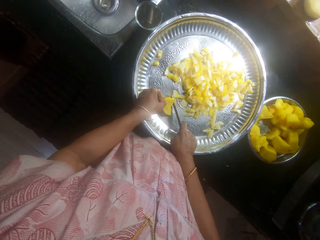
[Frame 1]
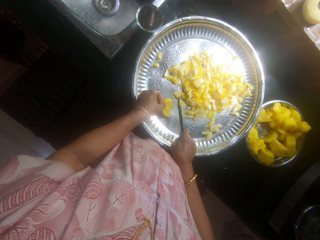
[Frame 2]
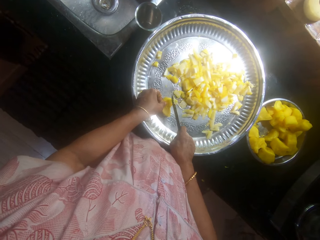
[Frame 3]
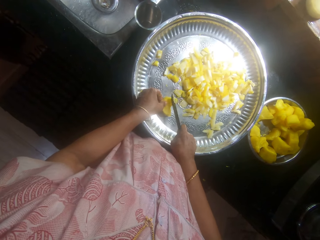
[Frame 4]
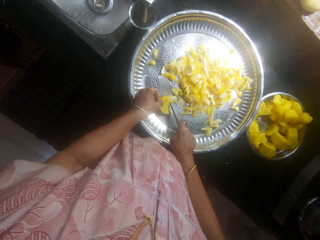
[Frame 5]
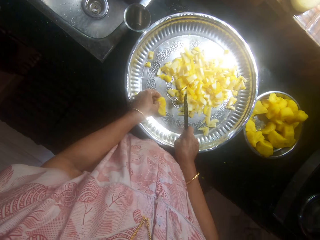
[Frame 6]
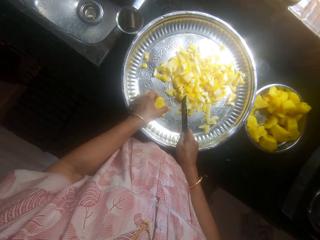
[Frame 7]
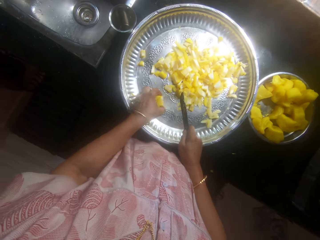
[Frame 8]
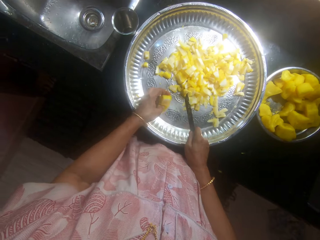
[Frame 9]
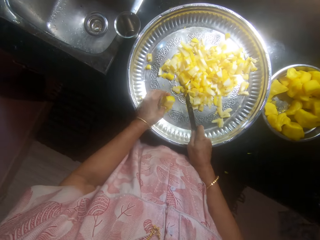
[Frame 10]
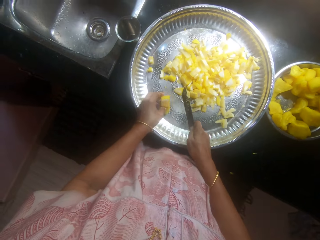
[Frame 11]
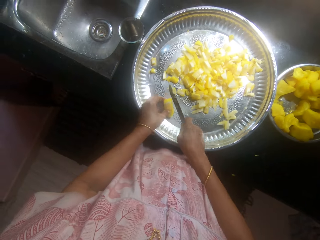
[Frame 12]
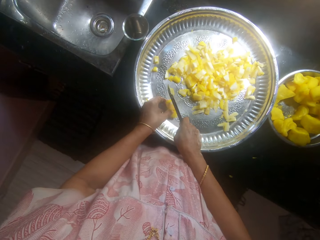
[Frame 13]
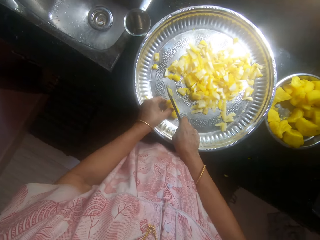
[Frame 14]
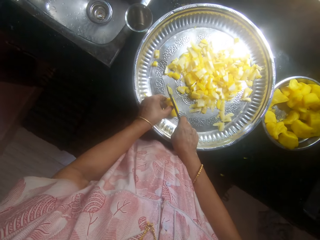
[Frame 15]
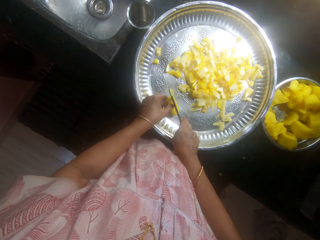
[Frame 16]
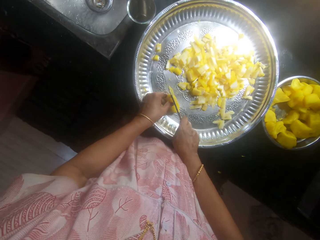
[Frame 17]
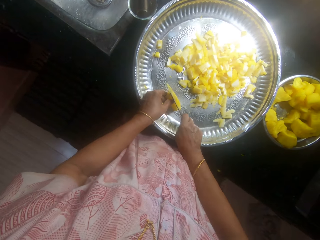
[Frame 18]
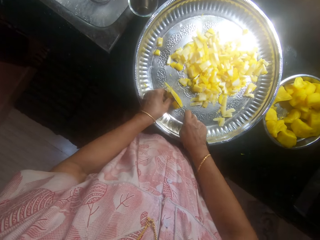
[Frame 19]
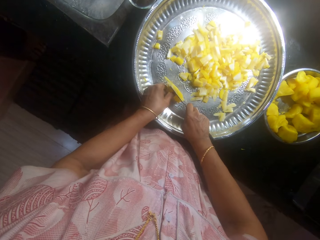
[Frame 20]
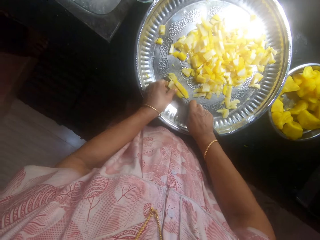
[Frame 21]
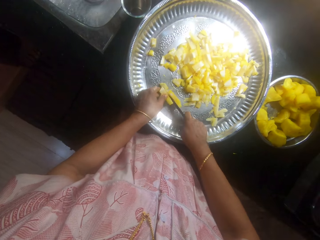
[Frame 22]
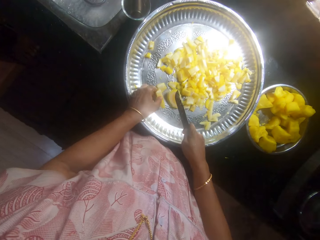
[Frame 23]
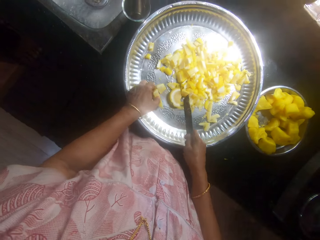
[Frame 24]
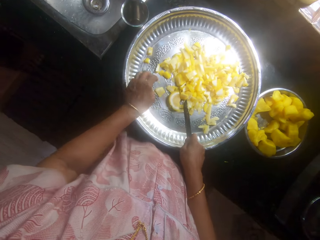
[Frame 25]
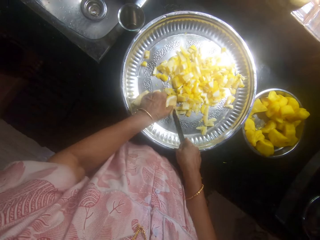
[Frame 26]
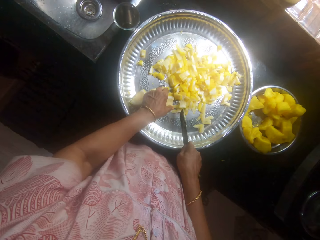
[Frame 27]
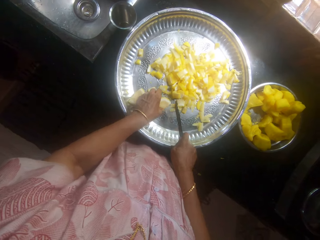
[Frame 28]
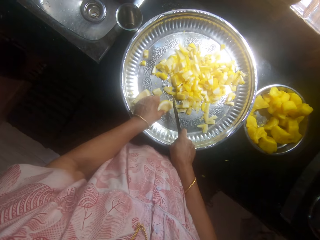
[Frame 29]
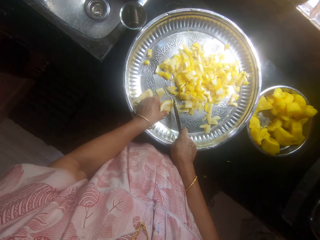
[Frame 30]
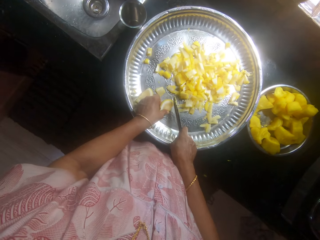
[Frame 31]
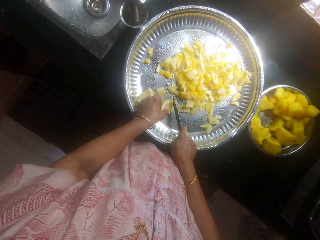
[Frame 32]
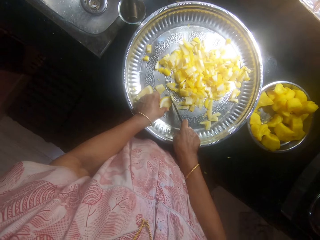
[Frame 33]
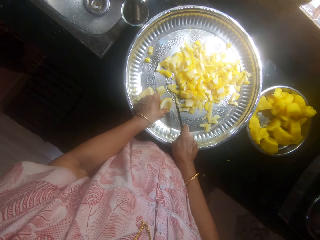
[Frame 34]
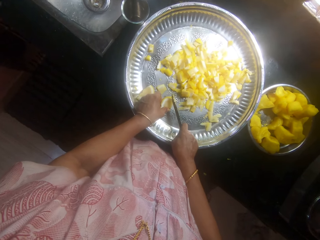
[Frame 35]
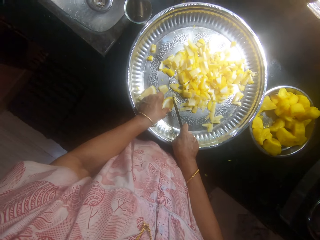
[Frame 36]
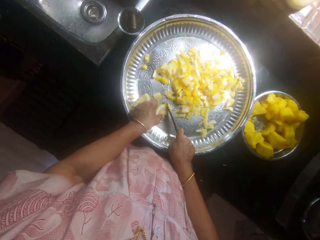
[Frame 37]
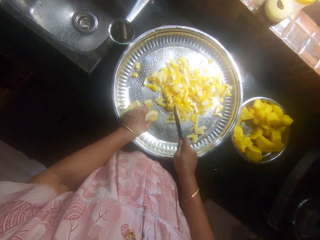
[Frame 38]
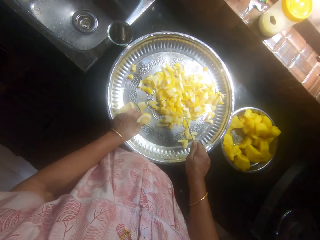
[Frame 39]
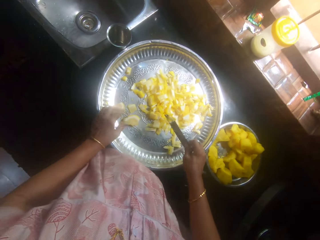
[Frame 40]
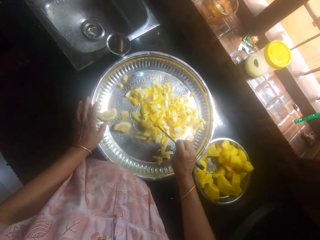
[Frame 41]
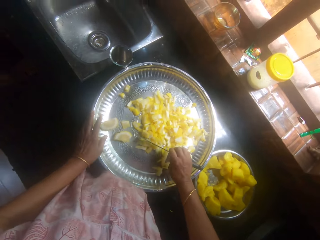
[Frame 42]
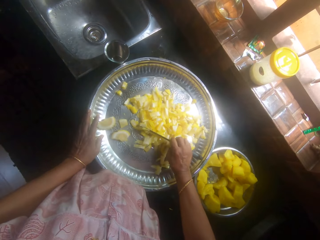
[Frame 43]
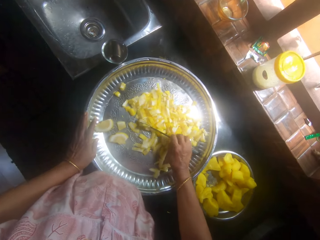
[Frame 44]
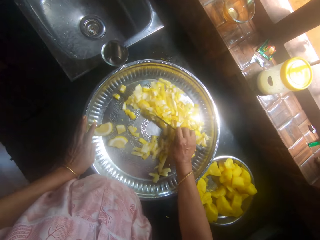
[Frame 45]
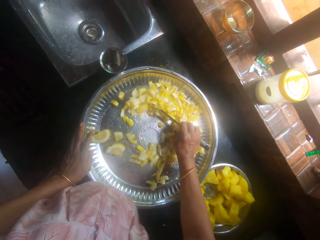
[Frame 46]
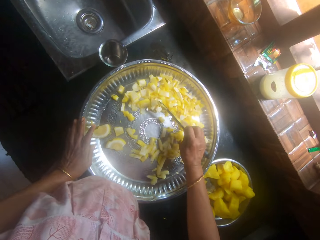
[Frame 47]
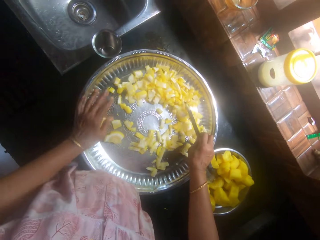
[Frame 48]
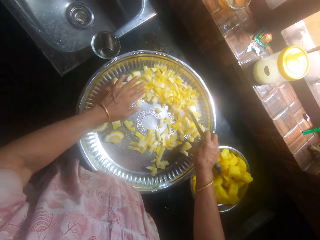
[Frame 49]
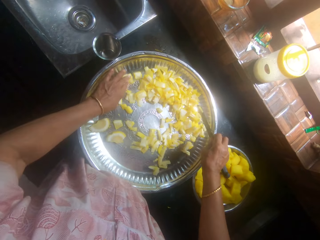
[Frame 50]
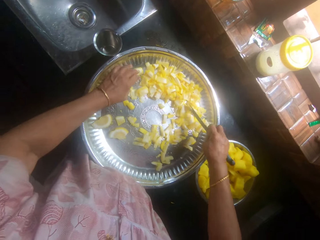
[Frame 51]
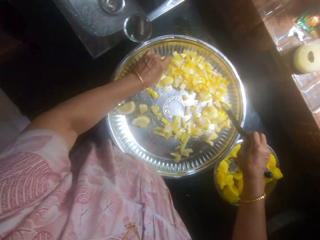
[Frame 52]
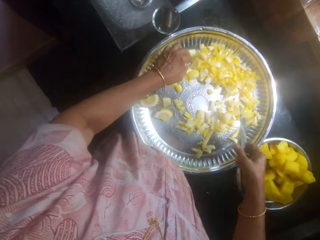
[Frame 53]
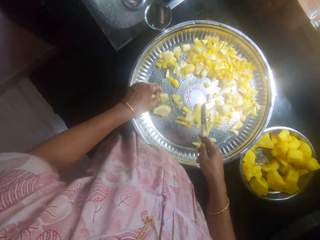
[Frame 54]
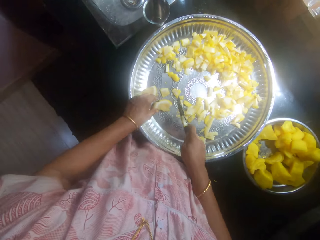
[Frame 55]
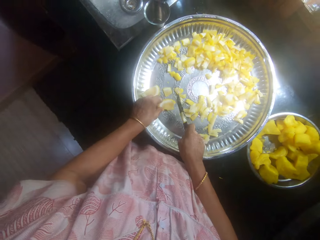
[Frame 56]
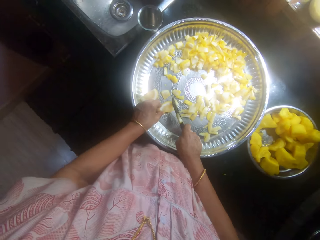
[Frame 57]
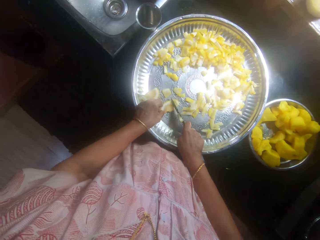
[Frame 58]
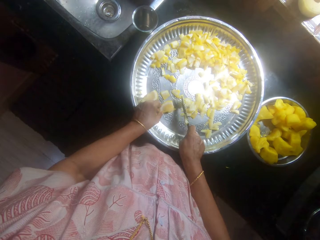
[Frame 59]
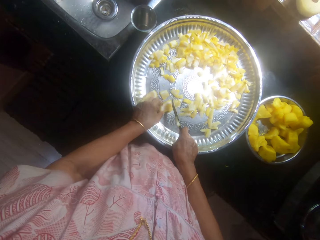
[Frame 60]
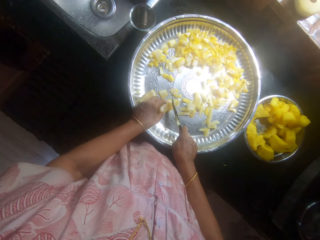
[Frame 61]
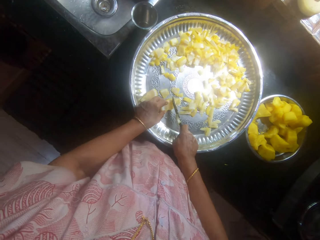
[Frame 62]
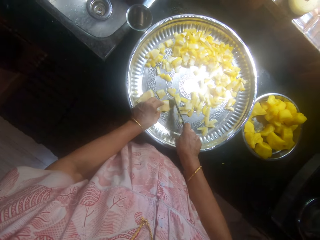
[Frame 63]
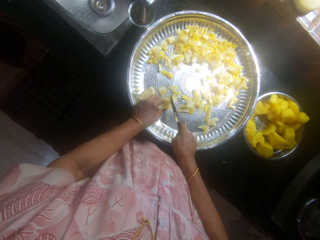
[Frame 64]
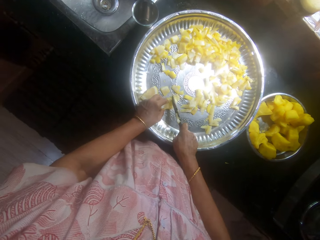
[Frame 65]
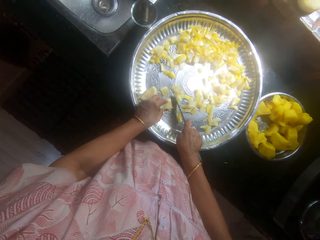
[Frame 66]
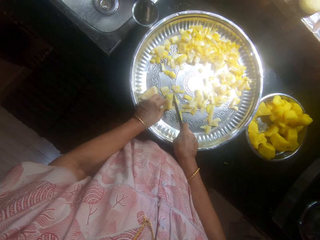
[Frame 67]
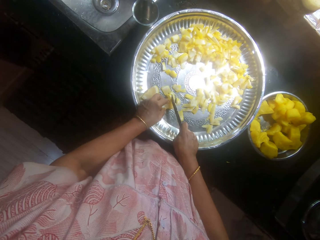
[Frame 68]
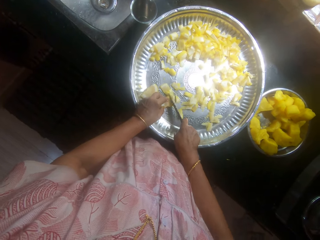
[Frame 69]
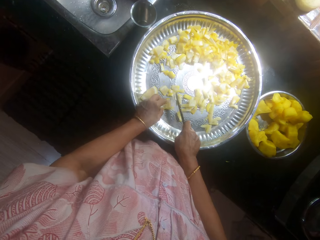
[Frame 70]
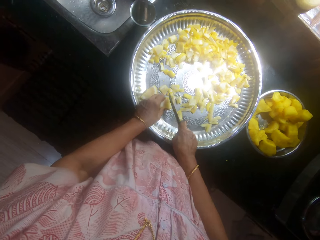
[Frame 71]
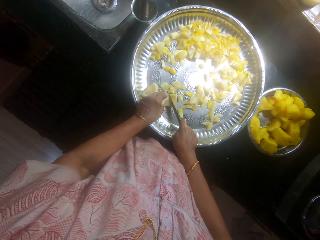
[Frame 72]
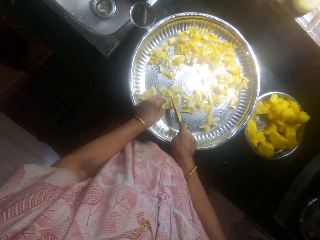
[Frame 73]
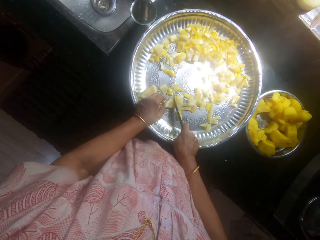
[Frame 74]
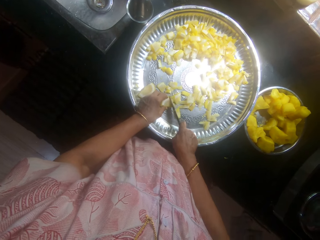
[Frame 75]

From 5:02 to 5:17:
The camera wearer pushes the cassava with a knife in the tray. They slice the cassava with the knife.

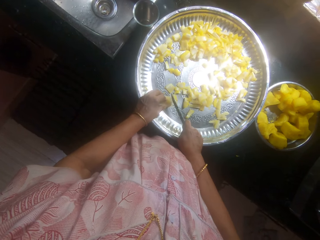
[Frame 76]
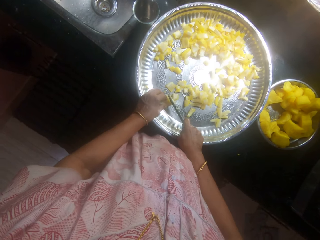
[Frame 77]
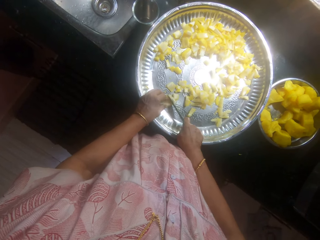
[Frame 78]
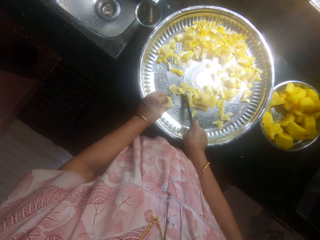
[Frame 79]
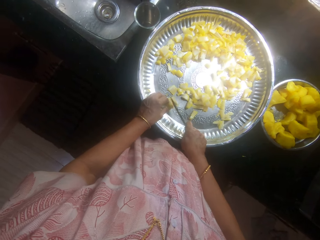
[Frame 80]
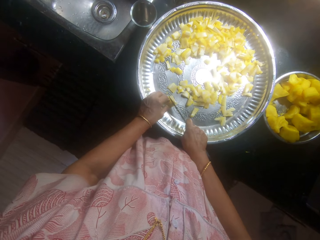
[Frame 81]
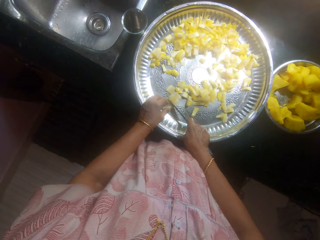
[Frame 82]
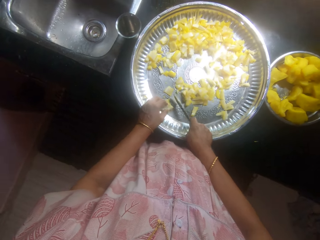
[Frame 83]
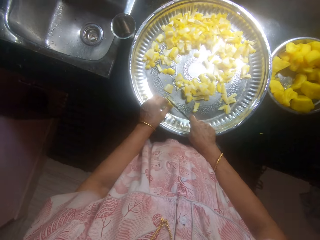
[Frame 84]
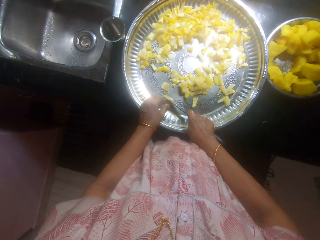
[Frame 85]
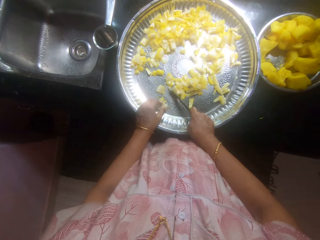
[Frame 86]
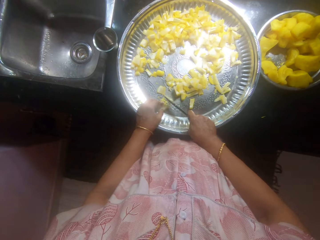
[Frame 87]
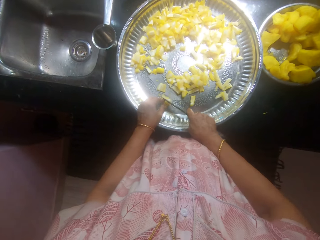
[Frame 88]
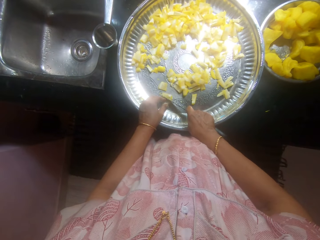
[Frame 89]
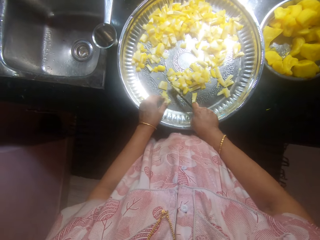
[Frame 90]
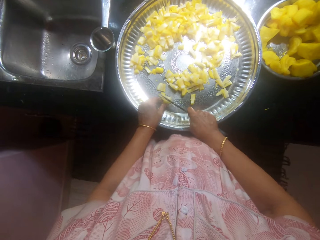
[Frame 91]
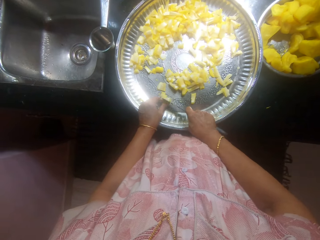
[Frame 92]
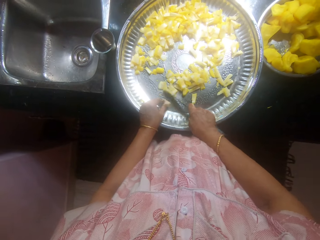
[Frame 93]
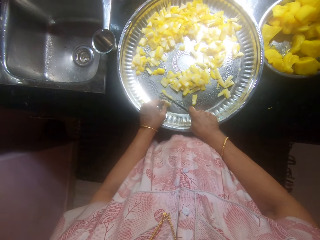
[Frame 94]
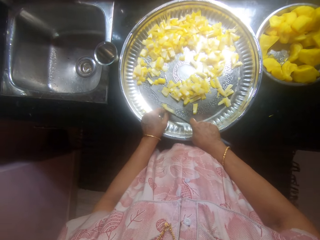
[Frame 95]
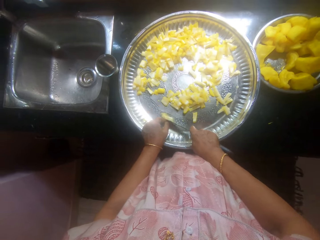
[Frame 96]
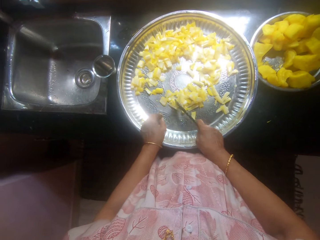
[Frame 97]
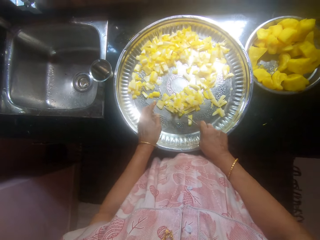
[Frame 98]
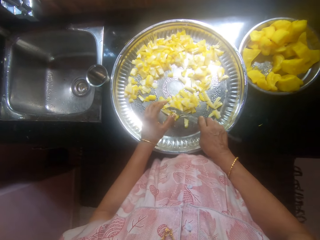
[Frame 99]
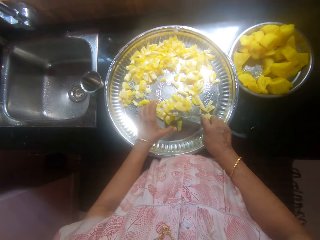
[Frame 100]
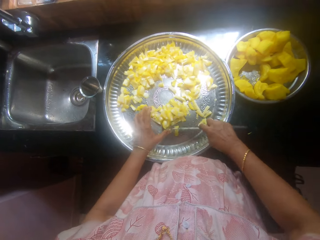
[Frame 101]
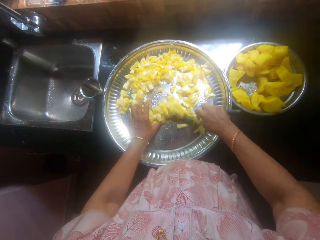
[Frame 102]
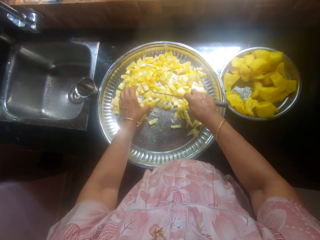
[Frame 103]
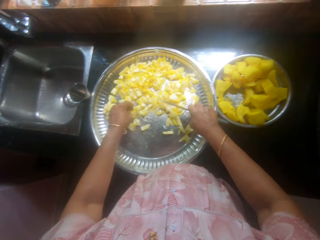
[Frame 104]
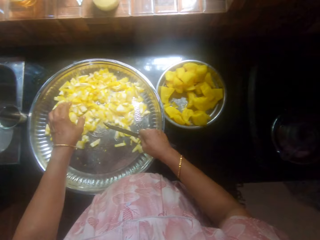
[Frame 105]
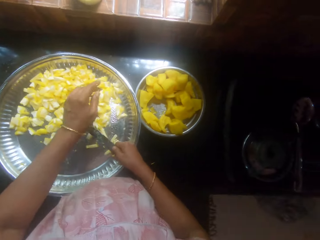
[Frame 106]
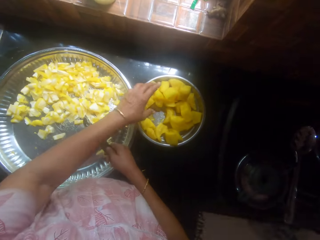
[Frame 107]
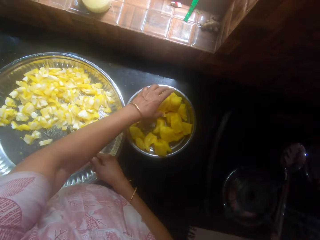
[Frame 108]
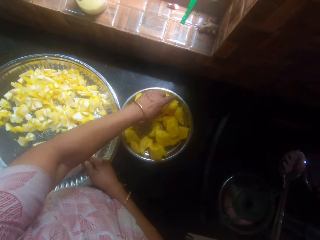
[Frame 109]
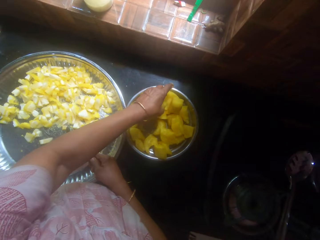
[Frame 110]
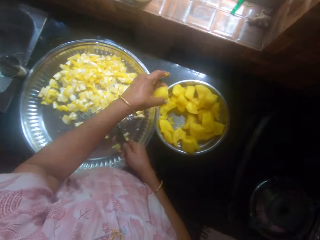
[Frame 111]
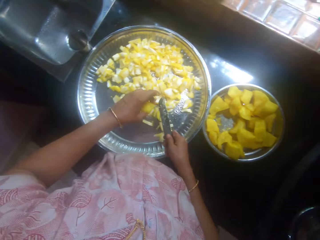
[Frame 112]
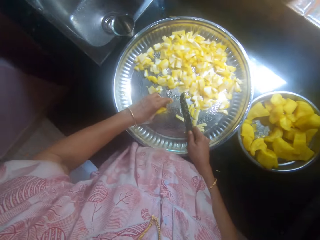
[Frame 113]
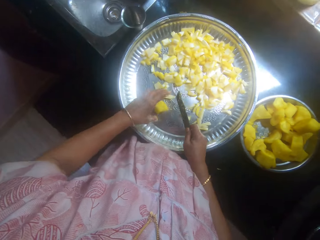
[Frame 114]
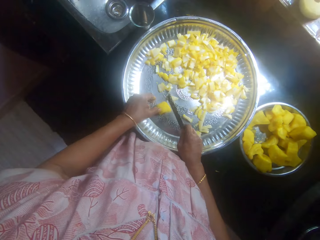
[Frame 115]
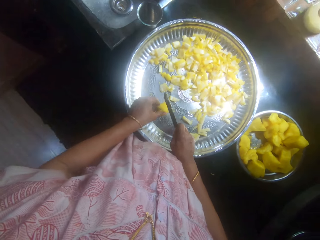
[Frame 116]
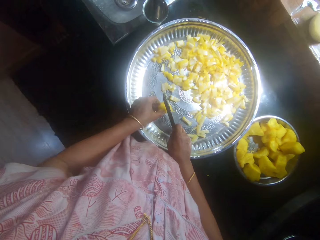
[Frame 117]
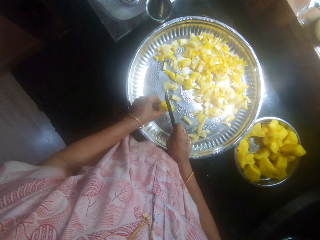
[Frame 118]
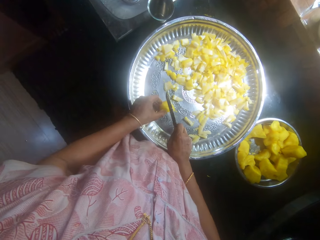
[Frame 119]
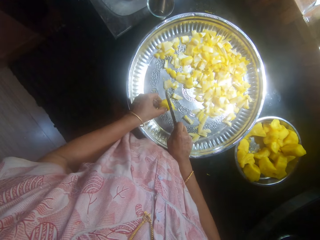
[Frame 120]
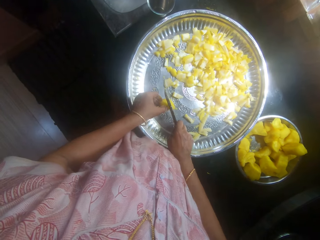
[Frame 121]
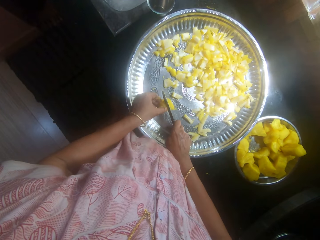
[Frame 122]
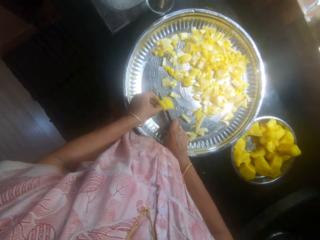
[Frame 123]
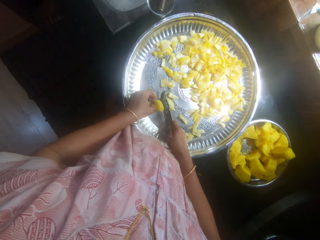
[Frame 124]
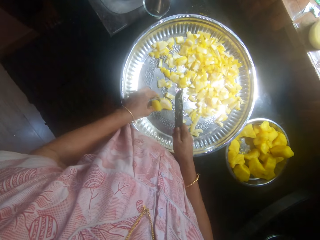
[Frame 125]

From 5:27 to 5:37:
The camera wearer pushes the cassava or potato with a knife in the tray. They pick the cassava from a plate with the left hand, and put the cassava on the tray. They divide the potato into two.
